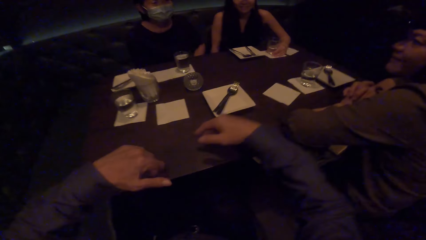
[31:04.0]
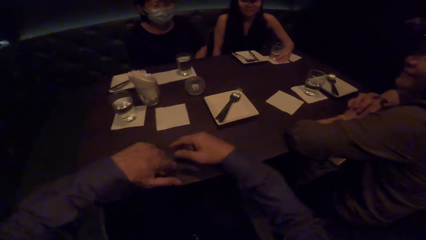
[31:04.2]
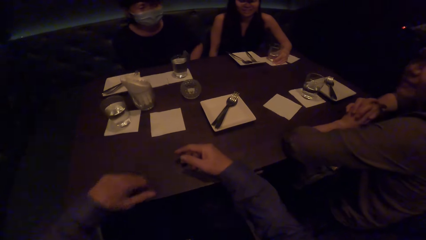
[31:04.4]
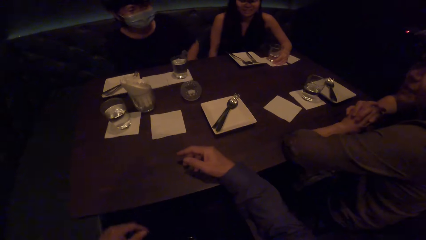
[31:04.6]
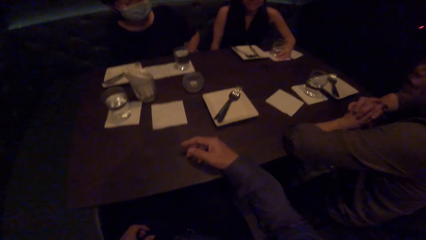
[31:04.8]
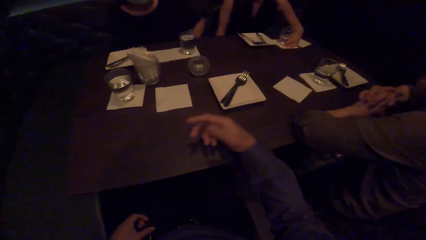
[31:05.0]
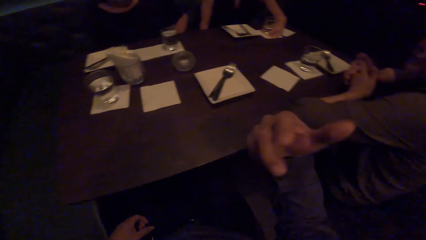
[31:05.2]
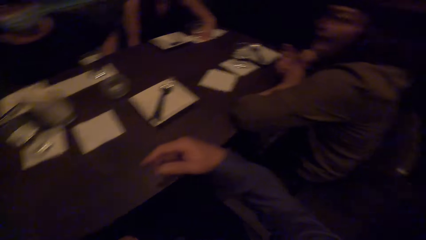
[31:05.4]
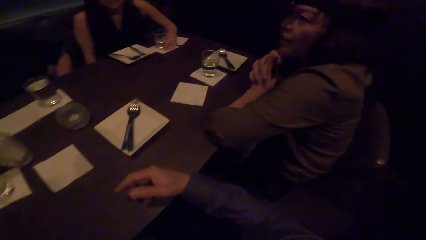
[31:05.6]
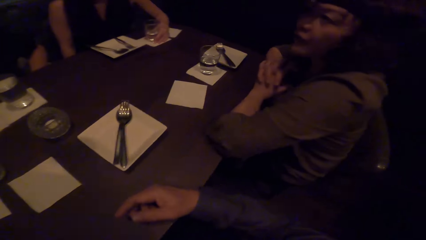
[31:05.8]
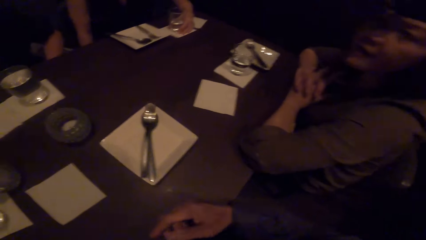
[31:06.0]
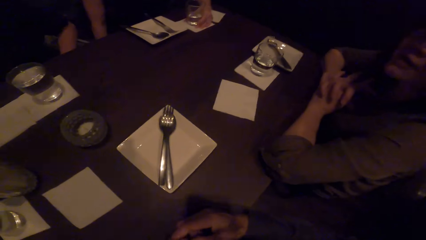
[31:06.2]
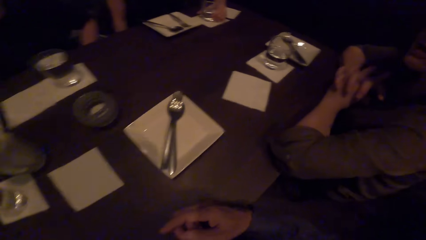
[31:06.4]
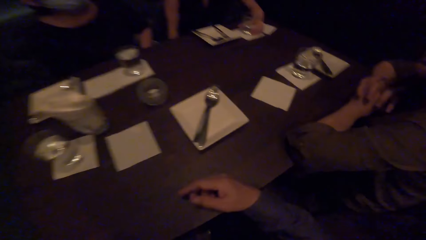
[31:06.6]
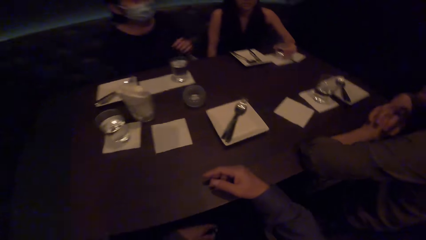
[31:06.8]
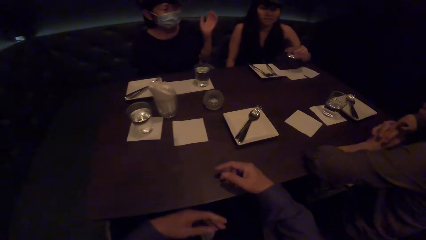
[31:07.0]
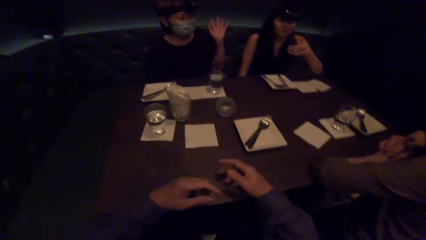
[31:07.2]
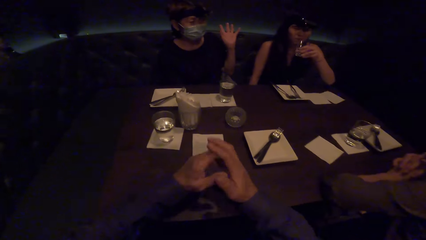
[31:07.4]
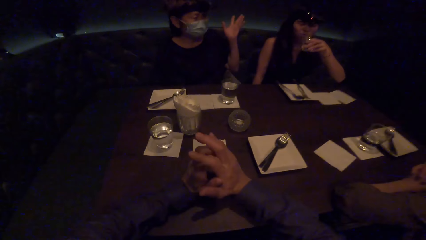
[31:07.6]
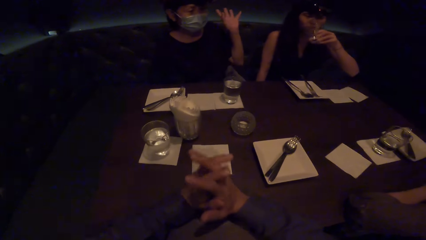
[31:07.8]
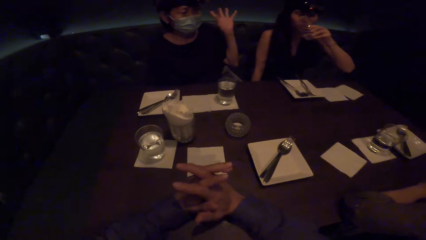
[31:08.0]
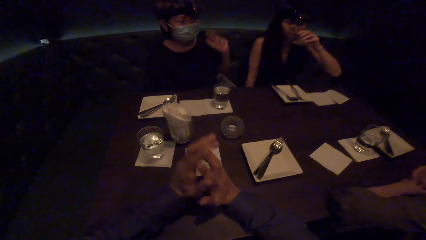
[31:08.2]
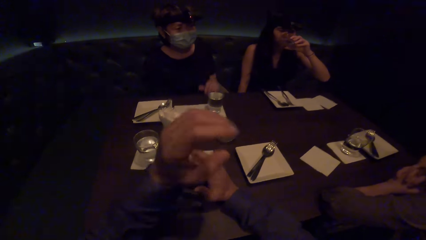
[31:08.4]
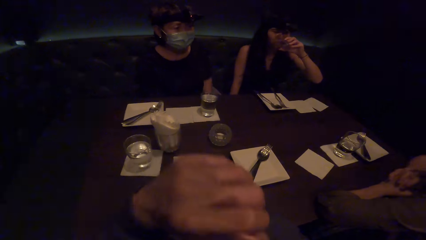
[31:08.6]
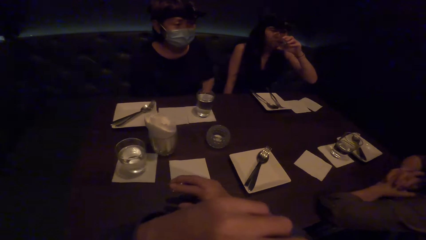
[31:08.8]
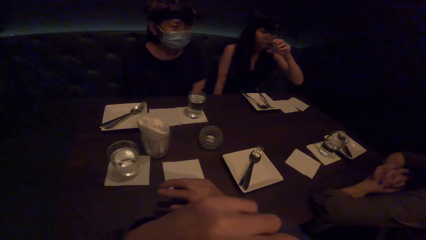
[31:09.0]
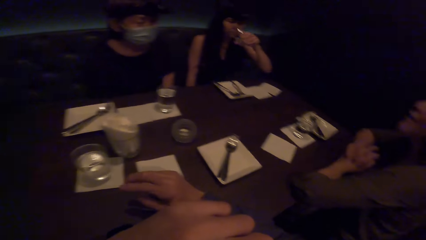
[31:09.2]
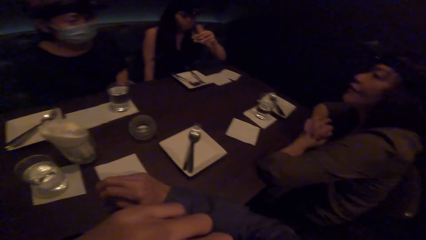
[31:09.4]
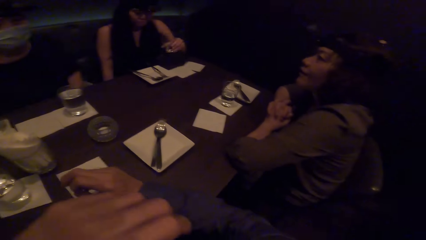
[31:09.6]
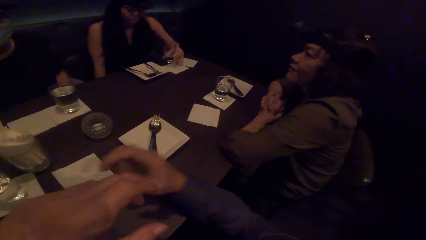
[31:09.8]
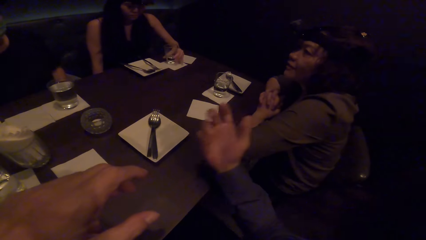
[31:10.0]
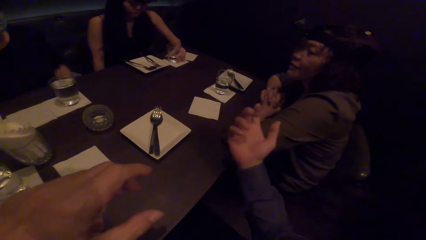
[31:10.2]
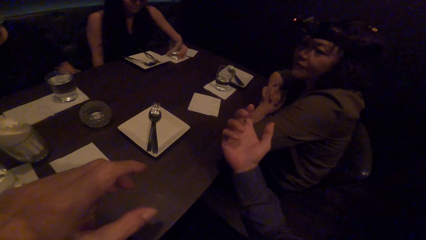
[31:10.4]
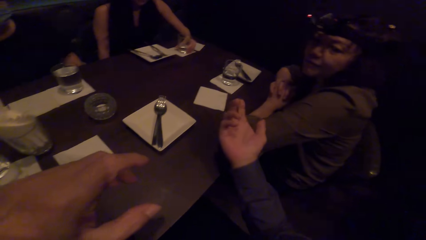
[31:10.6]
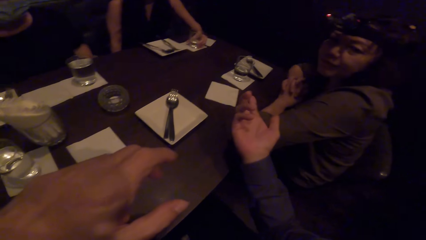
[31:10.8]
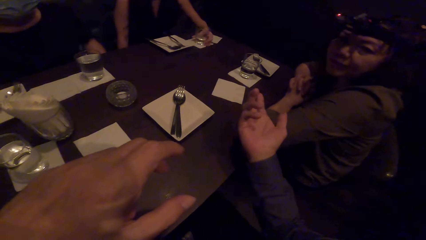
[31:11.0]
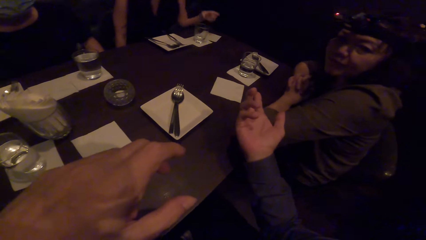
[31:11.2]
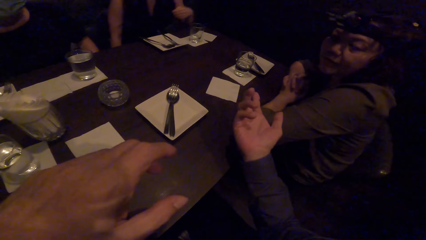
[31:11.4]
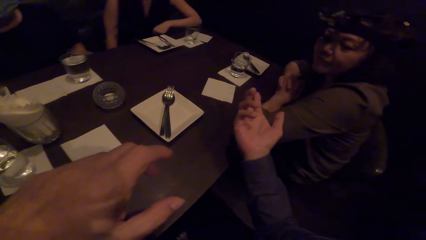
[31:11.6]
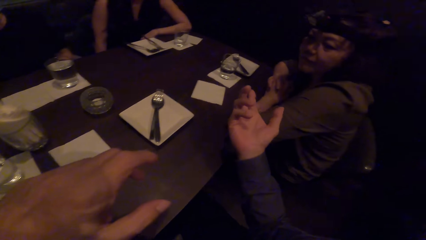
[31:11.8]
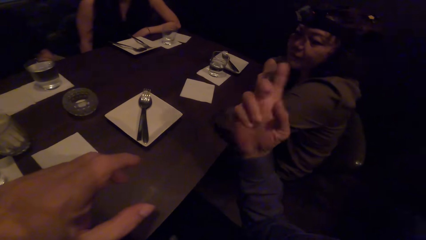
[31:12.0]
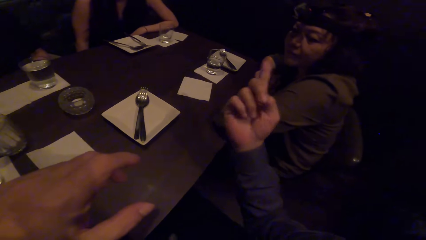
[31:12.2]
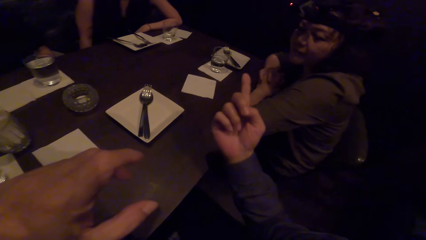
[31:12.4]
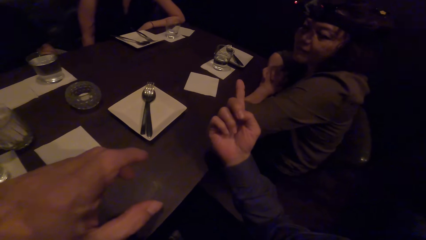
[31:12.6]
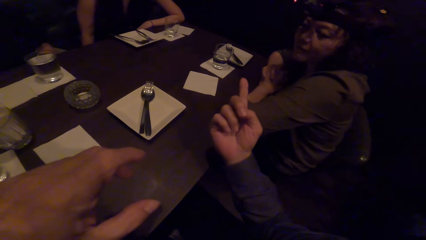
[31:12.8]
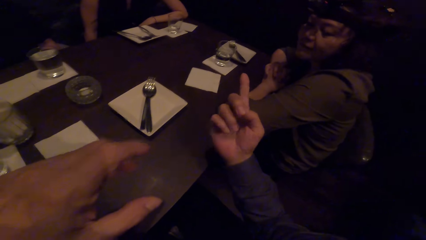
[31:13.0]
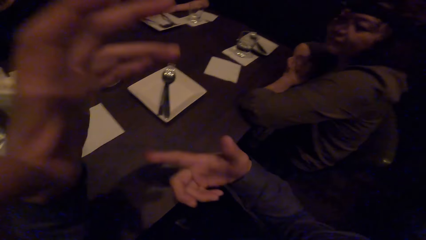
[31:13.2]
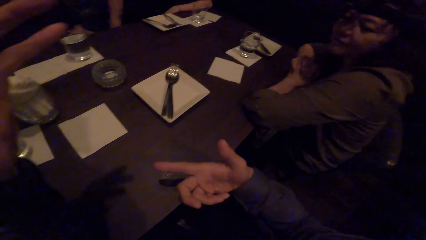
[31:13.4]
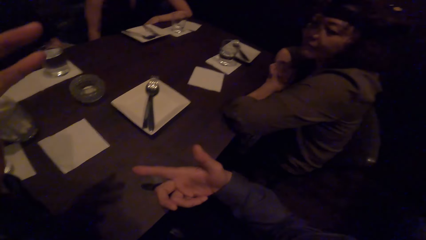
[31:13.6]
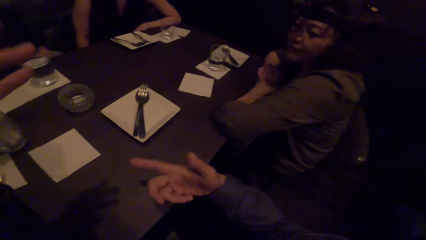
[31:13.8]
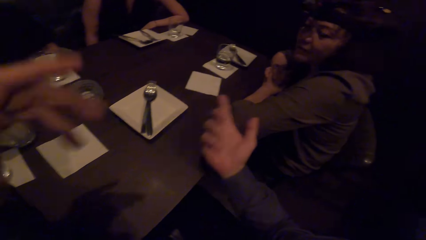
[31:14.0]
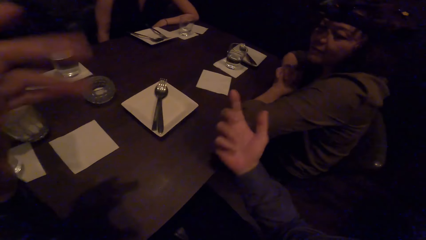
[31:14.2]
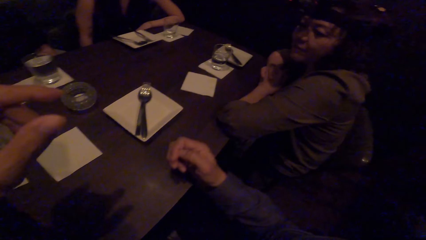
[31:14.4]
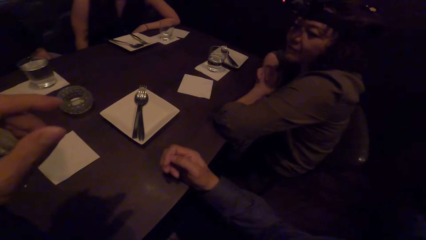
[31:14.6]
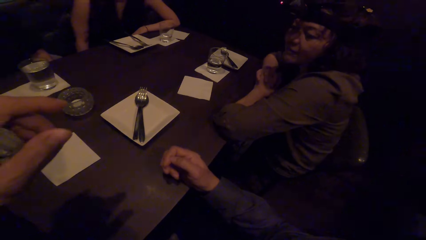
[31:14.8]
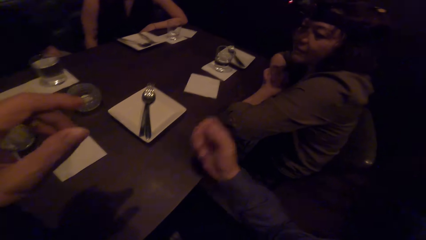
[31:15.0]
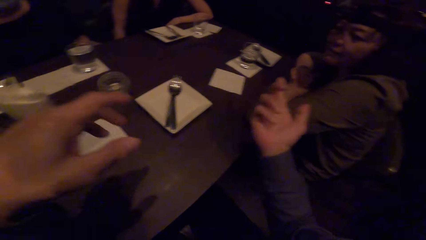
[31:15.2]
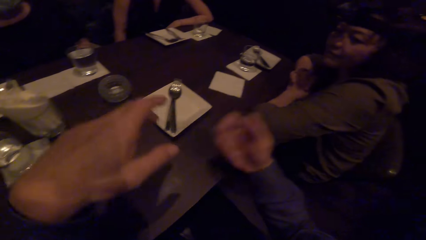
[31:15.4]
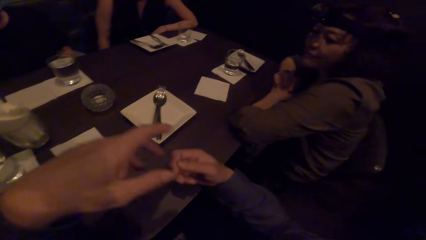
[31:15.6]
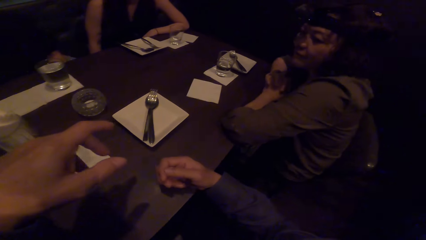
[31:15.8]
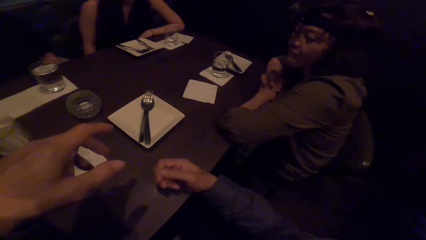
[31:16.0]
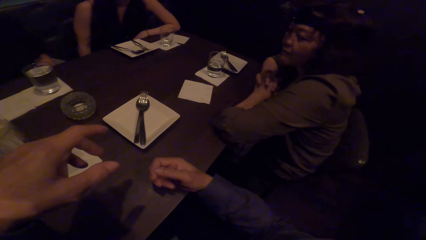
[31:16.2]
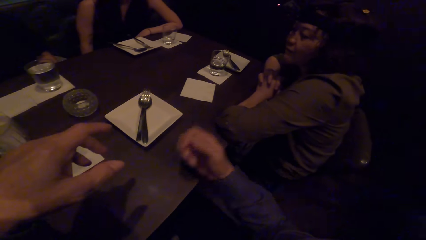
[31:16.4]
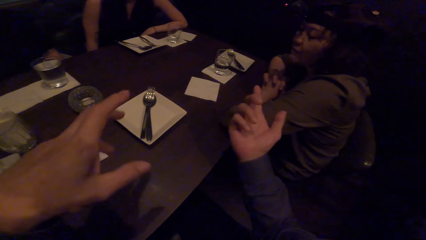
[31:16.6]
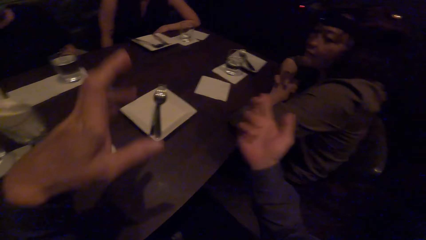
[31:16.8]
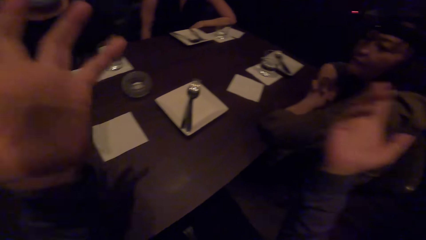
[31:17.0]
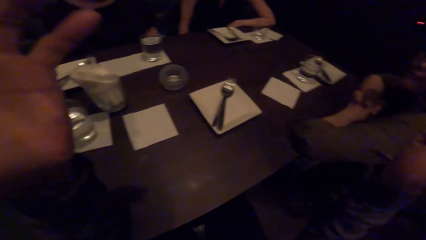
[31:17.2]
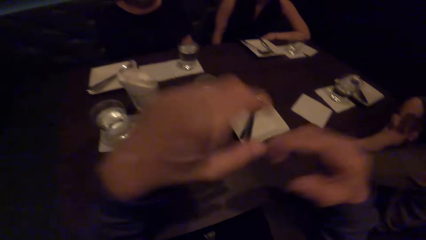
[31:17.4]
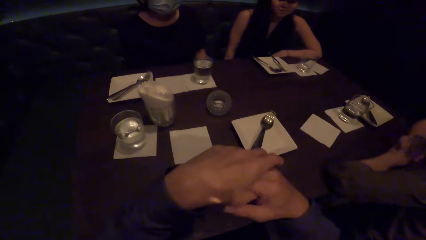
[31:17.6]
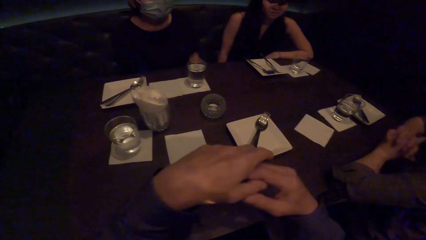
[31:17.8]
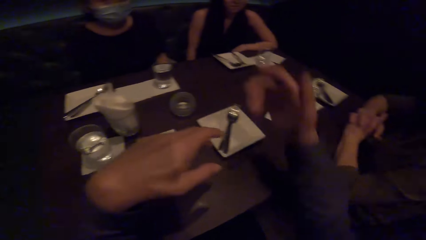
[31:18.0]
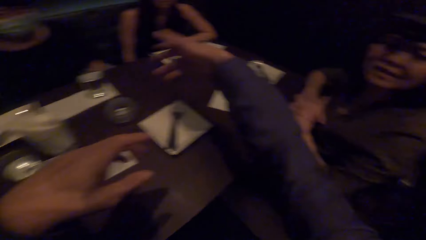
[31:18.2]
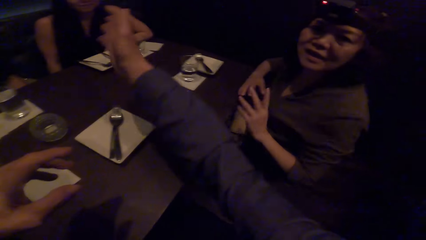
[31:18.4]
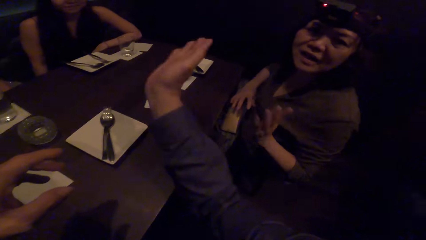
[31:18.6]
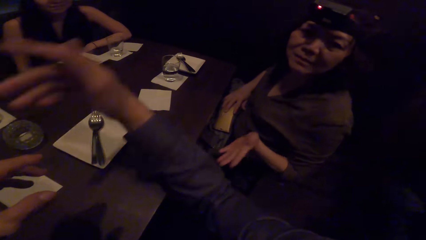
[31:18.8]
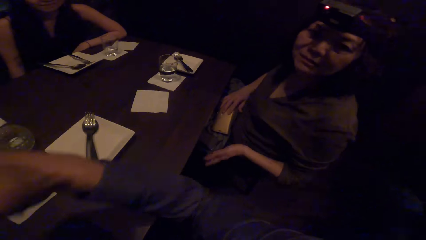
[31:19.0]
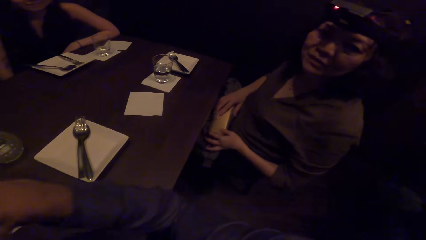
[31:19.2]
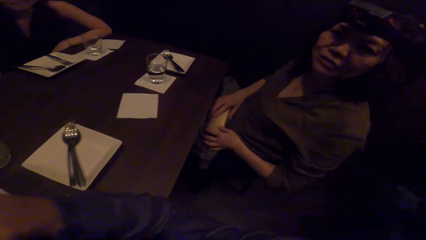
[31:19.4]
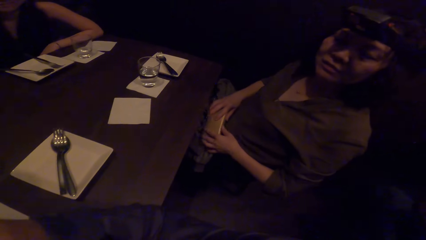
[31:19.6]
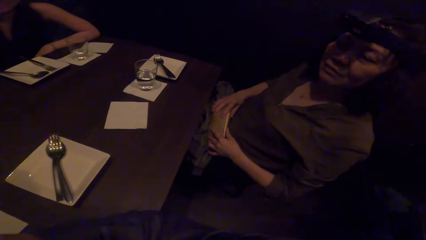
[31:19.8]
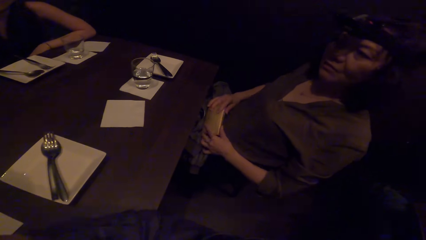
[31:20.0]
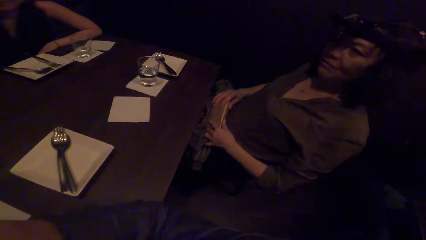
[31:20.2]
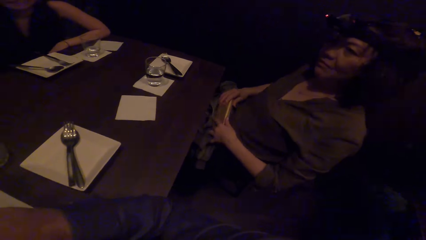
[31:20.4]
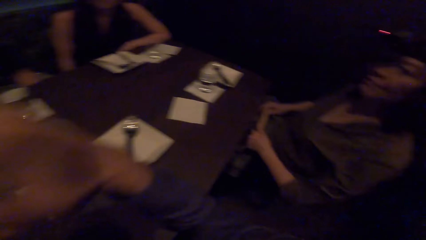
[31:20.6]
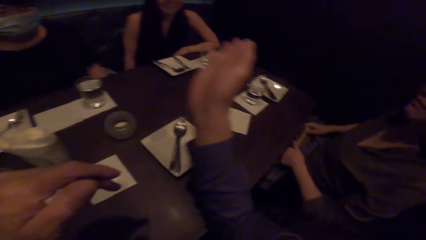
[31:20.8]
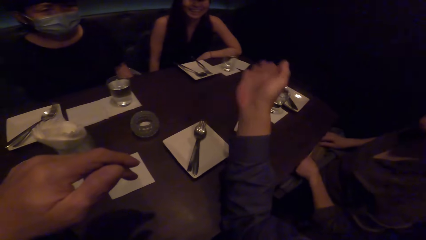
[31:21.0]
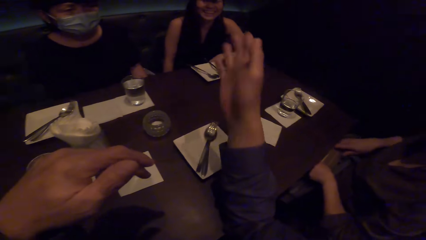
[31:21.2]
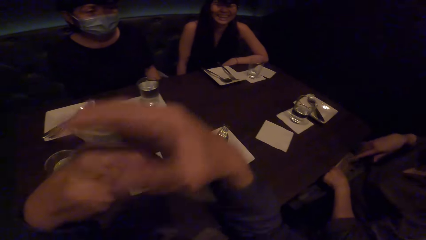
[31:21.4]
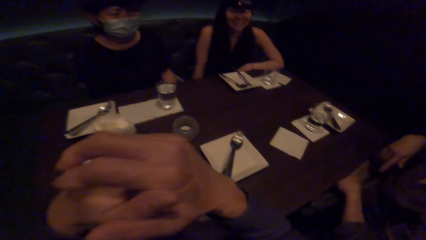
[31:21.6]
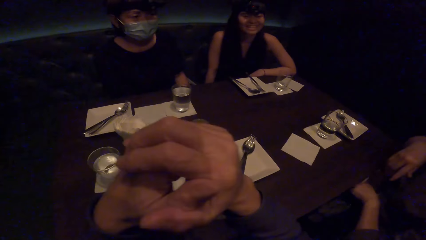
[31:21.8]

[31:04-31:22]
A lady picks the glass of water. She drinks water and drops the glass on the table. The lady holds the glass. The camera wearer interacts with the friends. A man dialogues with the lady and other ladies. Another lady touches something.
